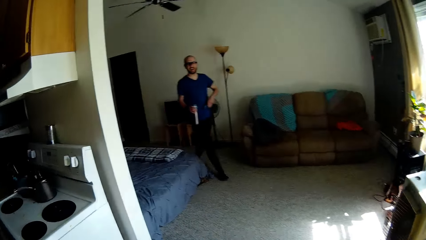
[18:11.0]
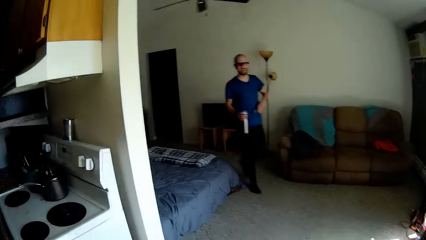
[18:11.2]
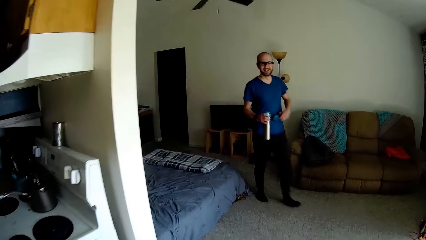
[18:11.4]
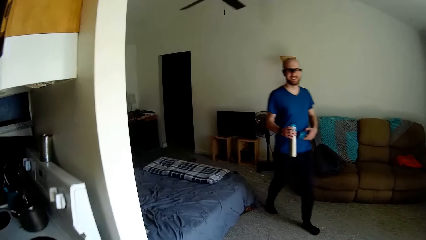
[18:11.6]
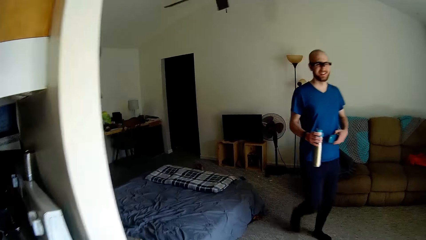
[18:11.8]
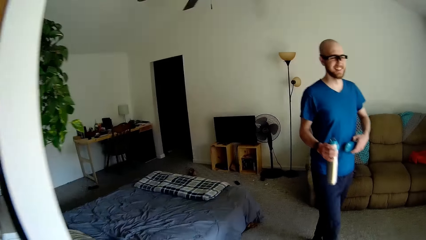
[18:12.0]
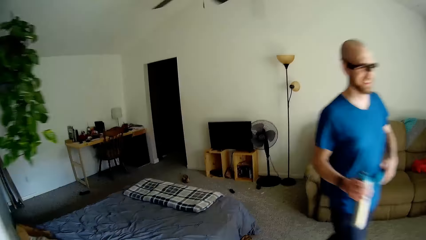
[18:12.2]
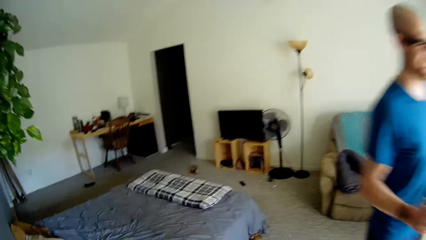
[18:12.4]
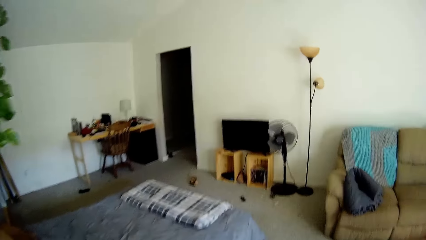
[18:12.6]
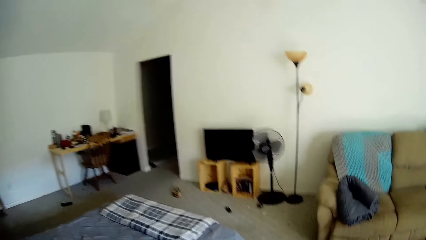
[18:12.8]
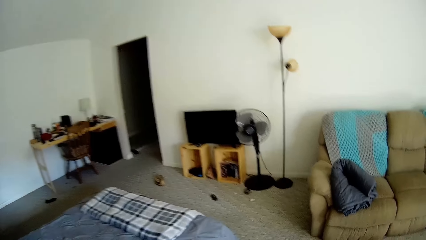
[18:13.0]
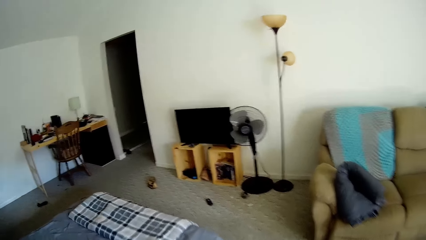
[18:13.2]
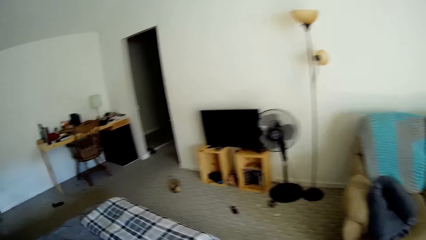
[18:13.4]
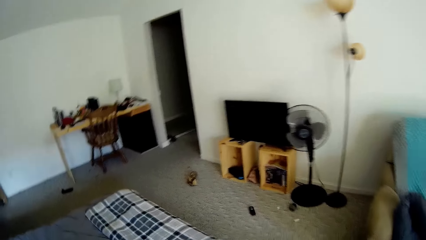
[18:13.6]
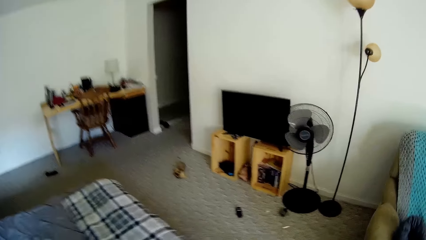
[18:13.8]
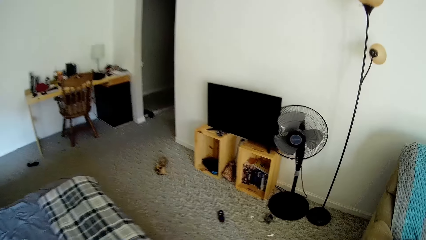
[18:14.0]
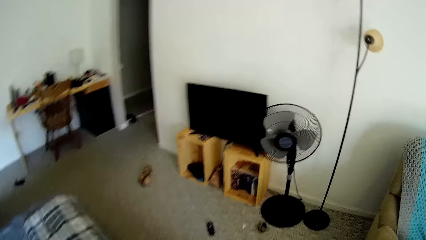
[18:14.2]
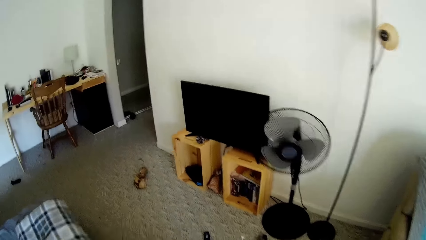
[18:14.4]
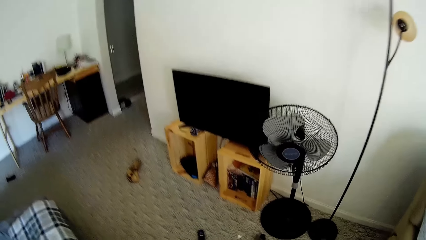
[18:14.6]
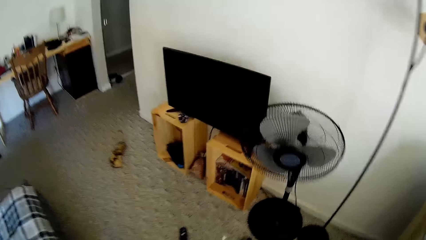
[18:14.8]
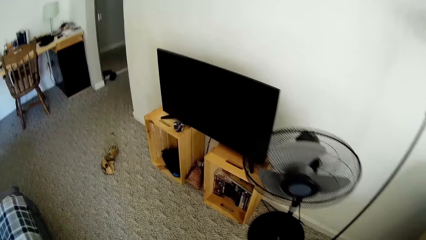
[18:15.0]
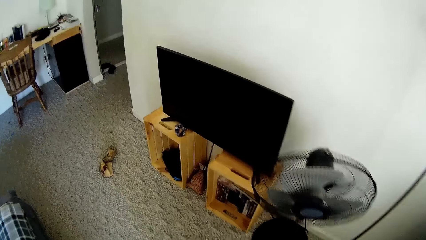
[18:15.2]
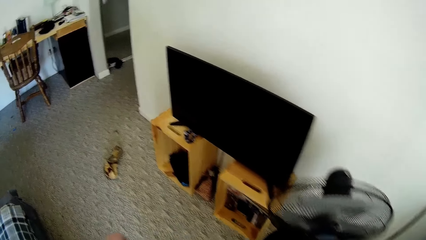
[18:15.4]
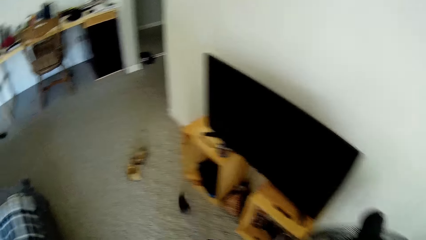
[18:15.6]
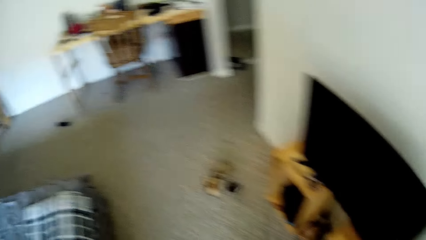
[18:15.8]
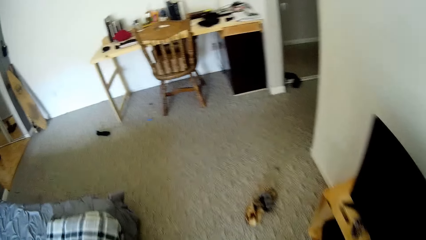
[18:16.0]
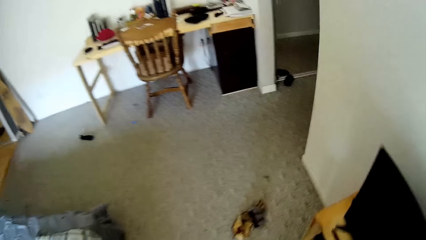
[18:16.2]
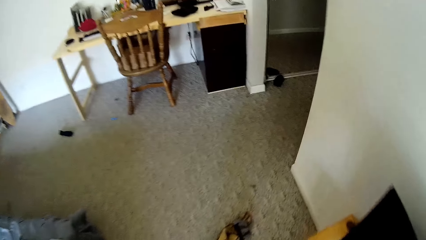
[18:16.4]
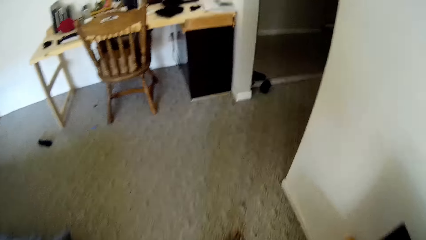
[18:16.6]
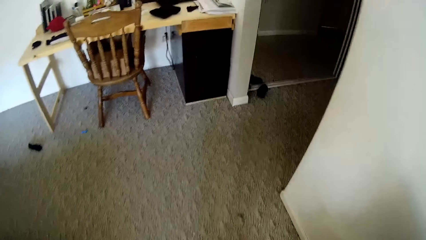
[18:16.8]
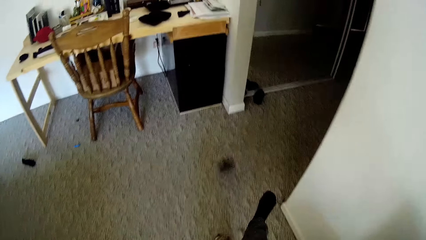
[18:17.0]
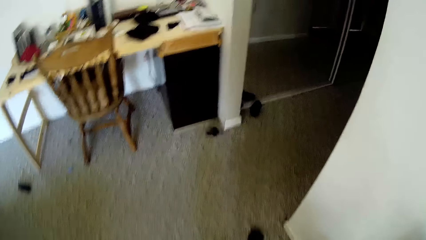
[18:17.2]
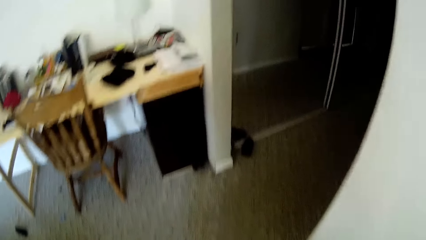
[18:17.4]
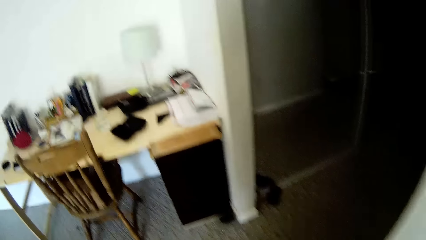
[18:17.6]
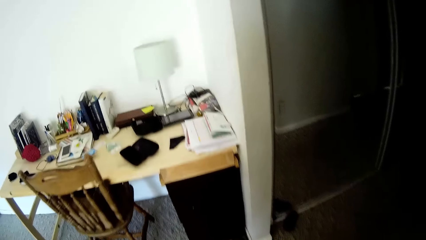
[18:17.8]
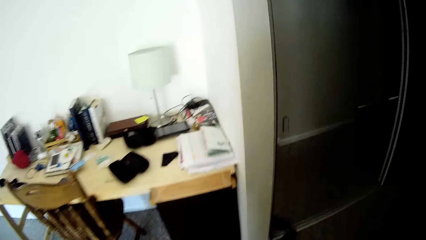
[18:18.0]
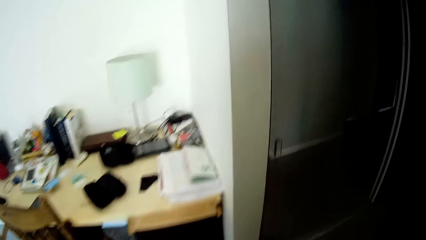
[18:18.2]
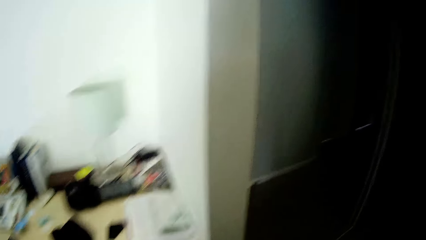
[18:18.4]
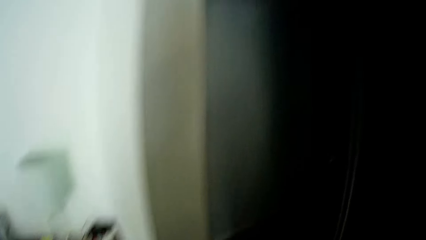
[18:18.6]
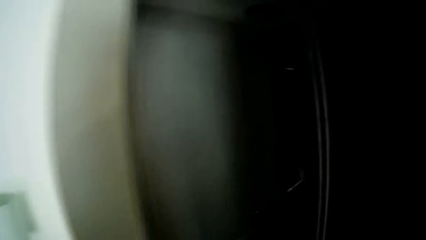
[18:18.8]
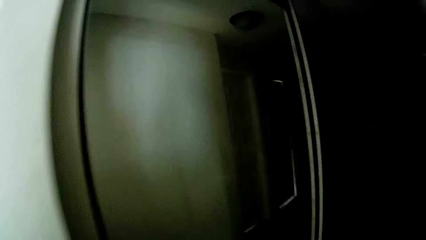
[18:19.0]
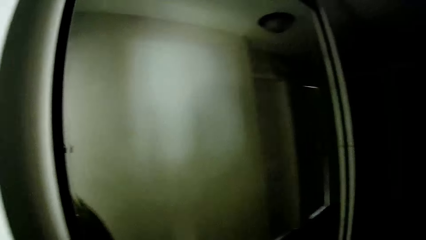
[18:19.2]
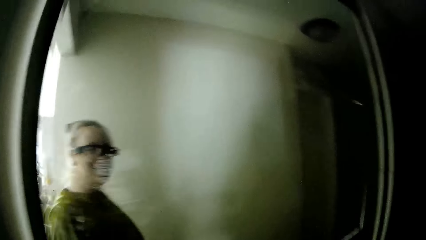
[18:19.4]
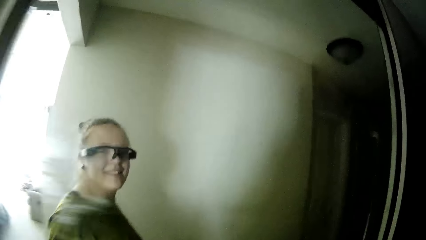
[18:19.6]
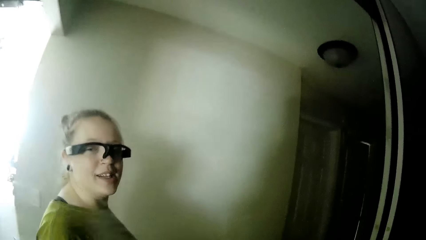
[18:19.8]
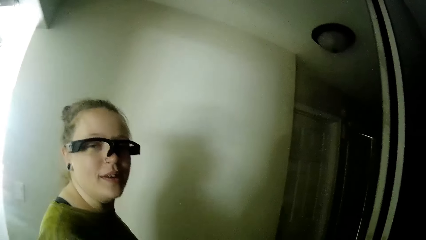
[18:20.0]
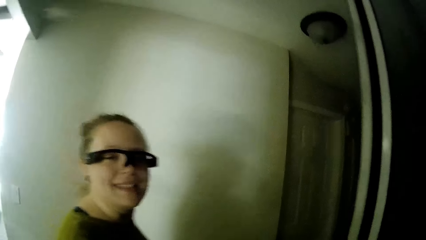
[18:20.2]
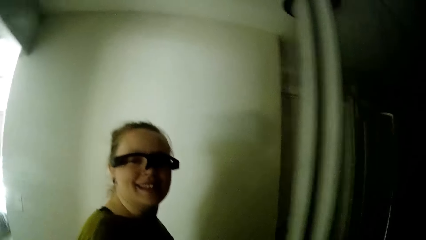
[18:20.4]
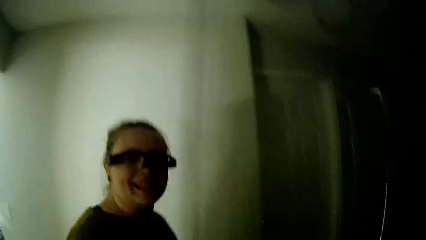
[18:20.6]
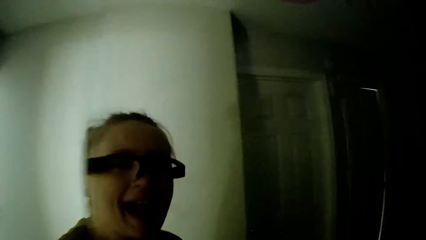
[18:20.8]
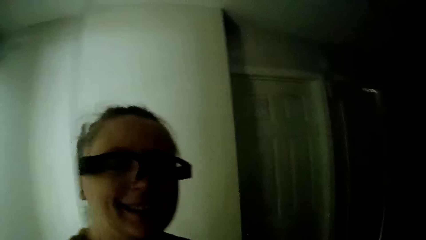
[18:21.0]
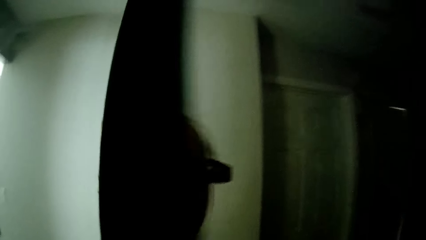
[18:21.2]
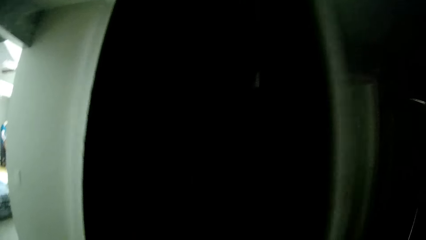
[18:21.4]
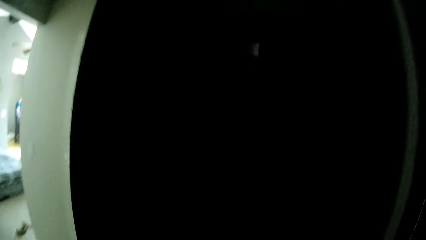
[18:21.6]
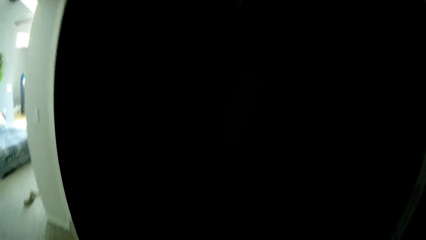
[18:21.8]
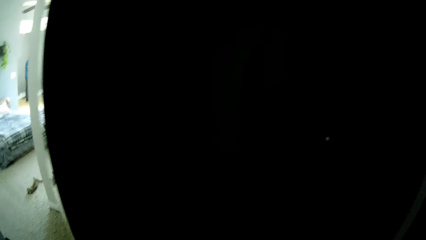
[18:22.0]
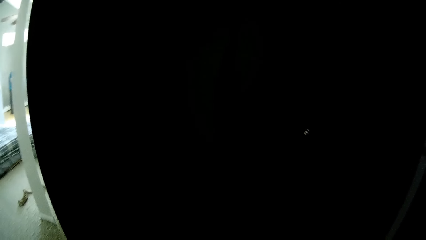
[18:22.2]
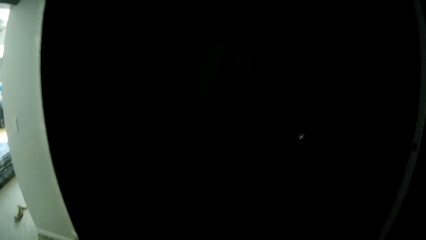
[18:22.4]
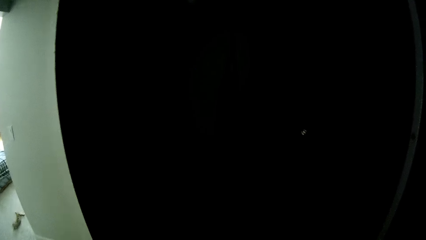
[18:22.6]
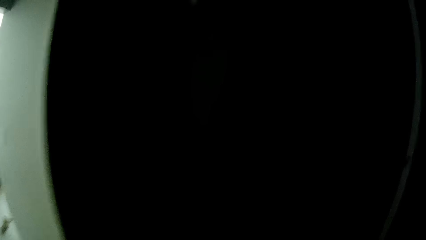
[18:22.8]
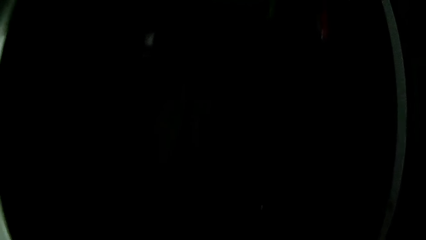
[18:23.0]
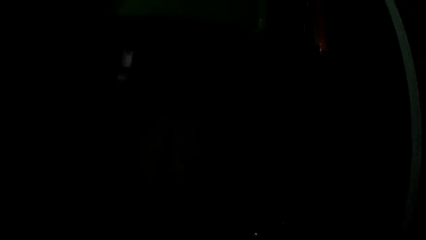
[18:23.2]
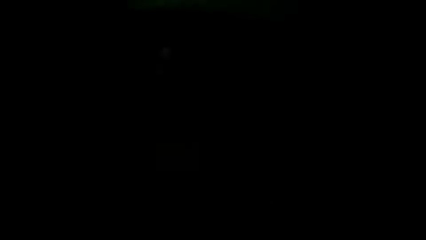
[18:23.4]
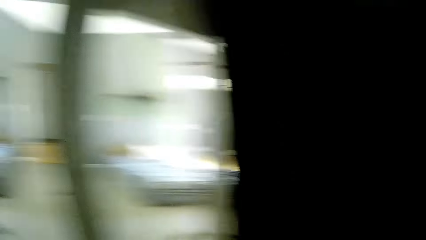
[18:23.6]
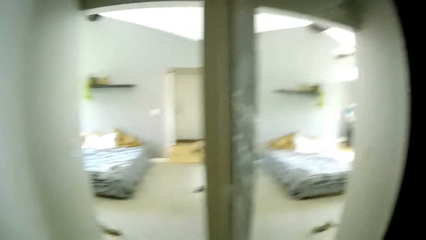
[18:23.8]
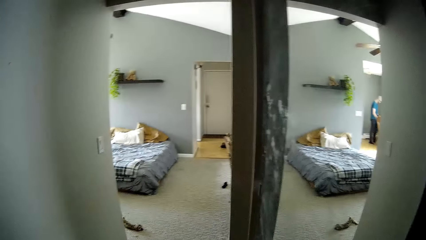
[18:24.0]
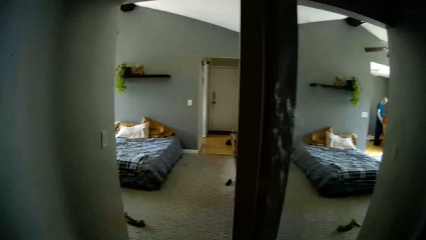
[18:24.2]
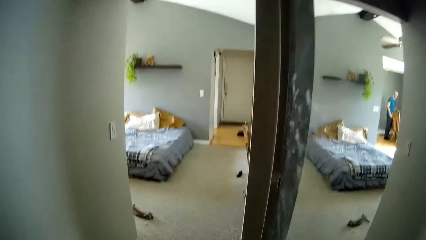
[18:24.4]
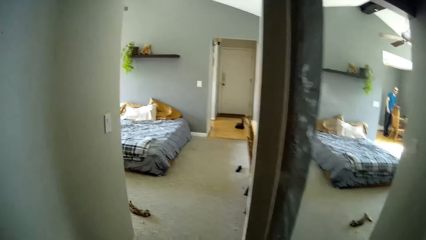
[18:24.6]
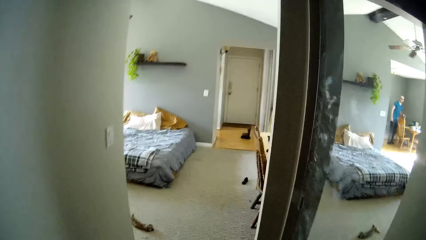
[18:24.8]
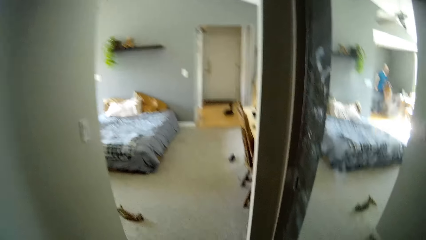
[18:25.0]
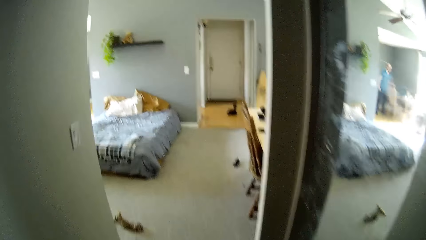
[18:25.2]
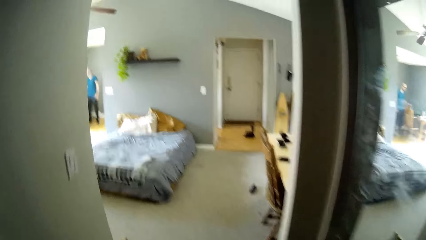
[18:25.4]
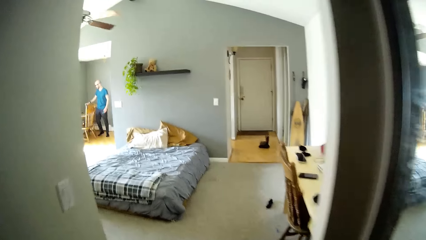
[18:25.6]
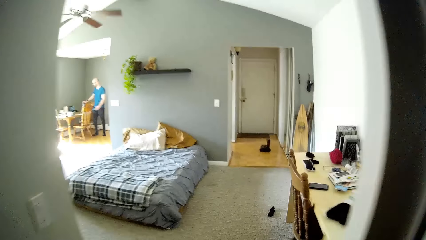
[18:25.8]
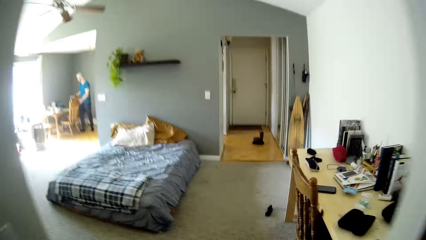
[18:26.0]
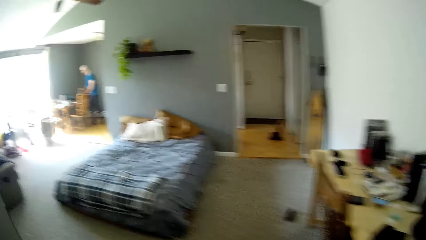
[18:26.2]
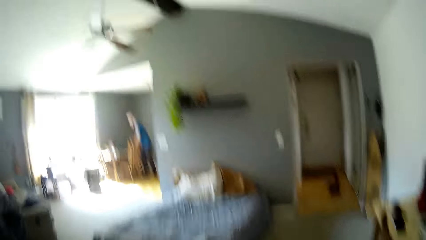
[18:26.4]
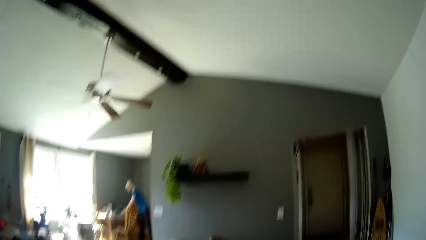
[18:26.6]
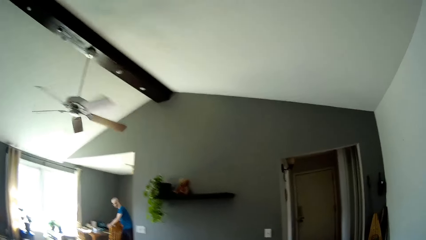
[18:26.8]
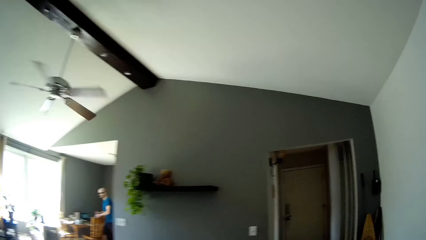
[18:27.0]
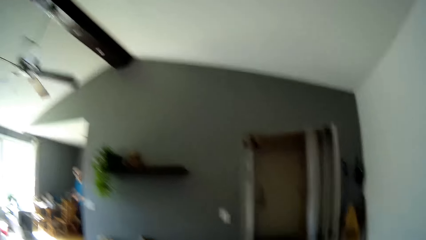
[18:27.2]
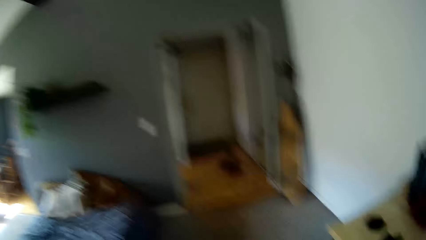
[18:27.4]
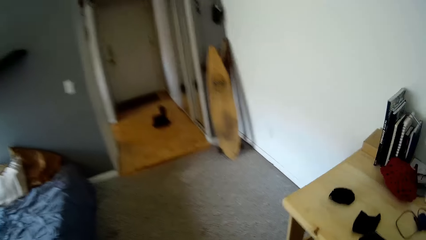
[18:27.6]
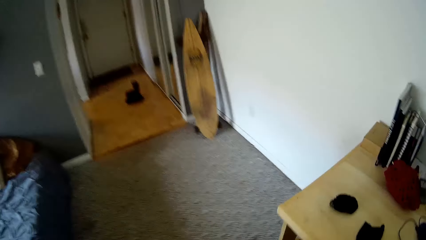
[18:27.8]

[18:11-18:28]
The man walks past the camera wearer. The camera wearer kicks something. She walks around. She kicks a sock with her right leg. She walks around. She stares at a mirror. She opens a mirror wardrobe with her right hand. She walks around.
